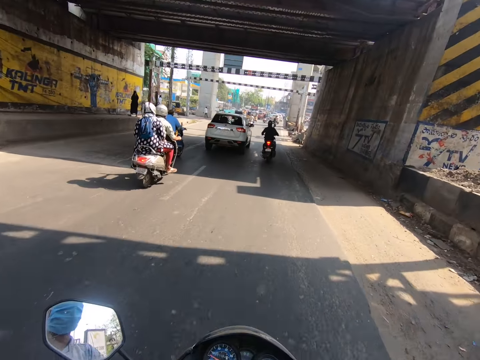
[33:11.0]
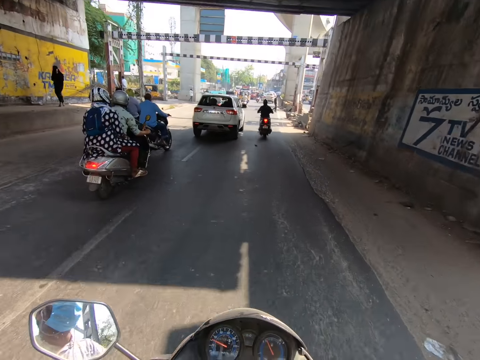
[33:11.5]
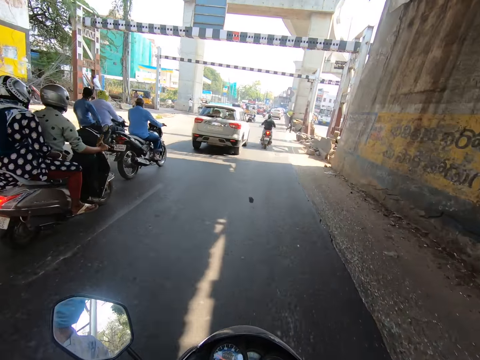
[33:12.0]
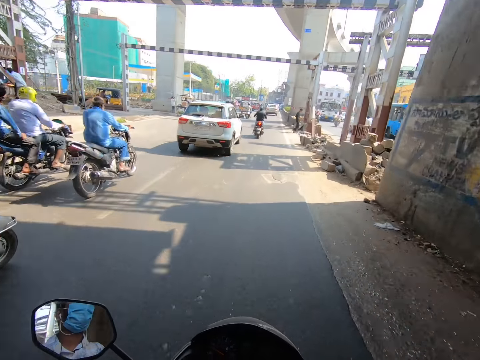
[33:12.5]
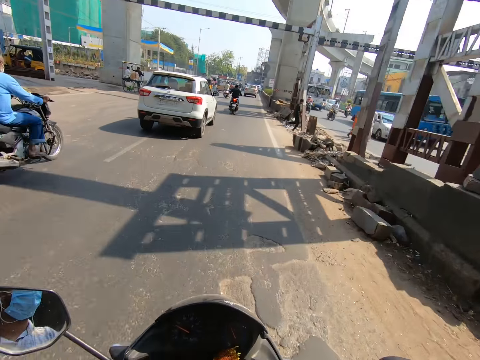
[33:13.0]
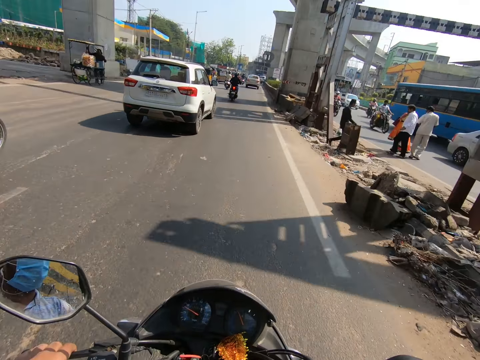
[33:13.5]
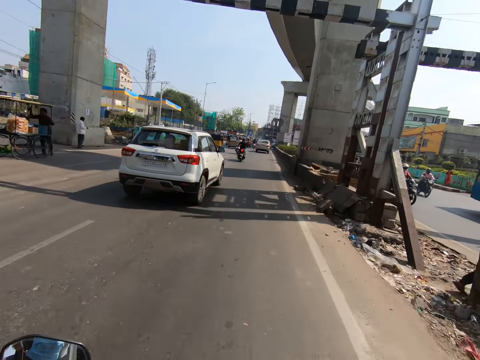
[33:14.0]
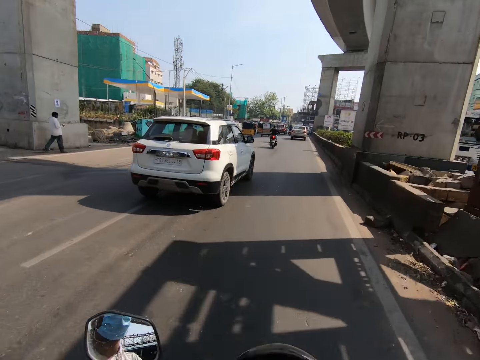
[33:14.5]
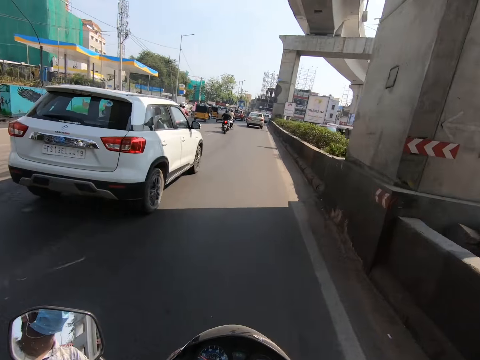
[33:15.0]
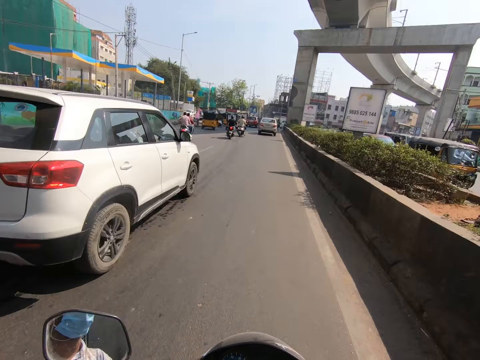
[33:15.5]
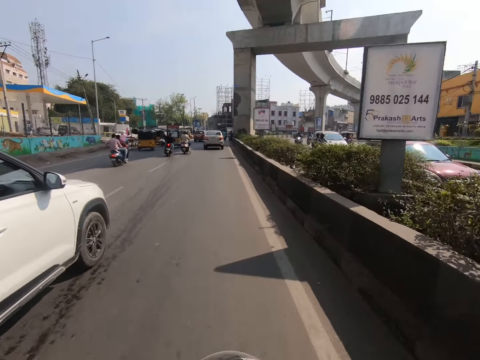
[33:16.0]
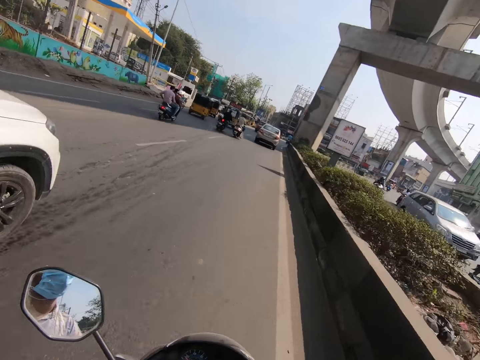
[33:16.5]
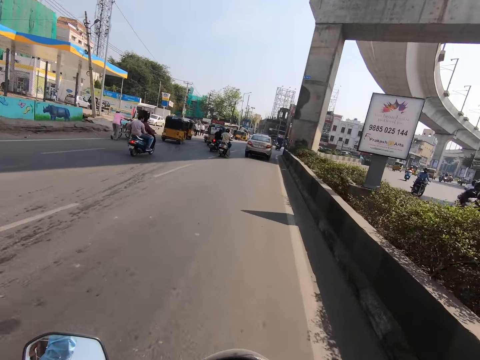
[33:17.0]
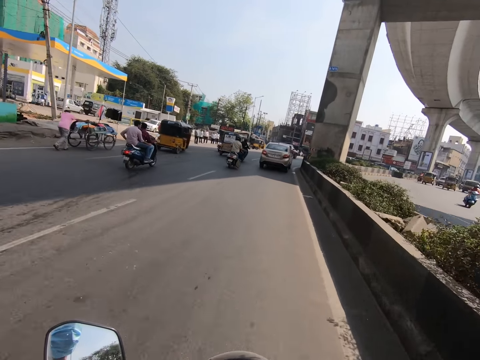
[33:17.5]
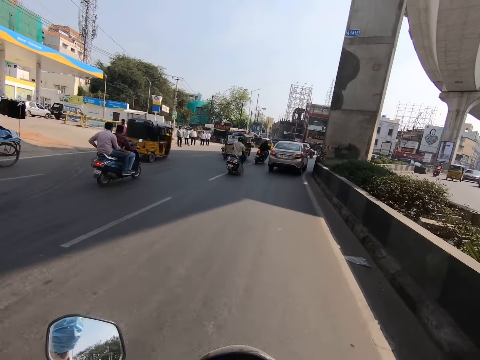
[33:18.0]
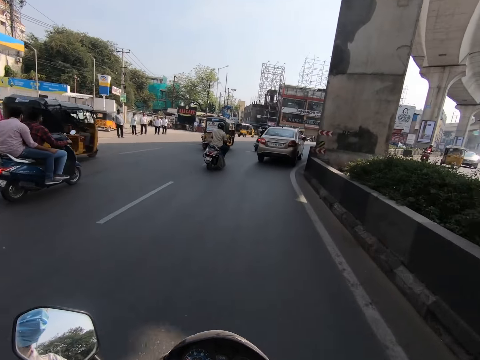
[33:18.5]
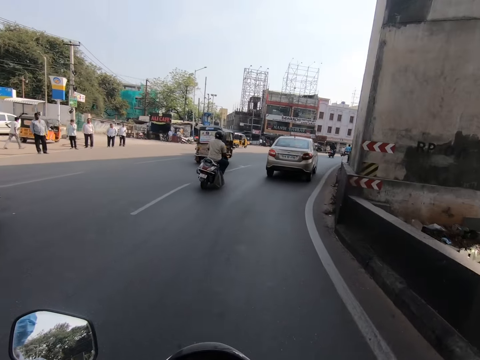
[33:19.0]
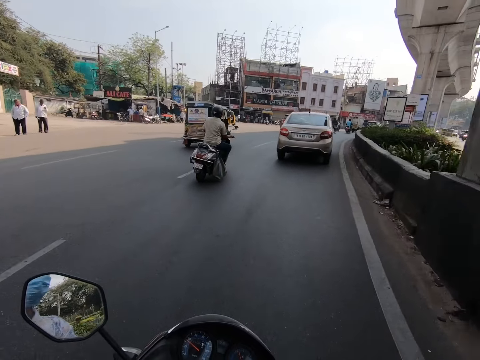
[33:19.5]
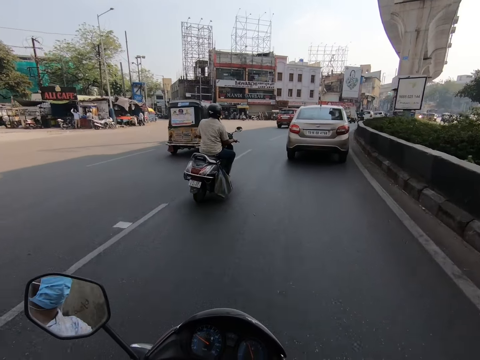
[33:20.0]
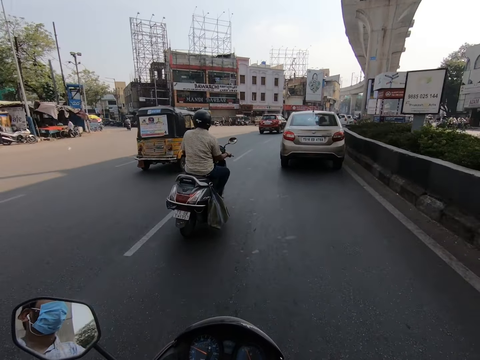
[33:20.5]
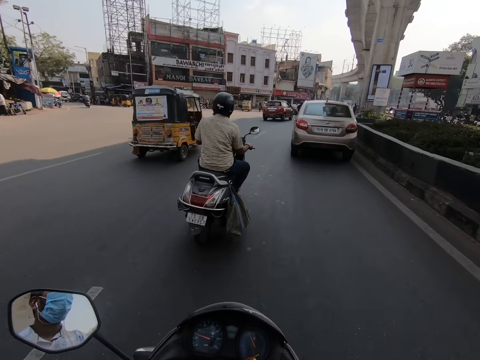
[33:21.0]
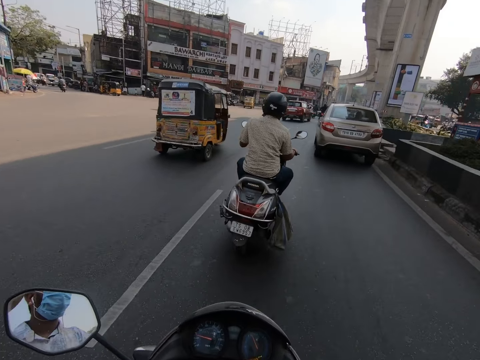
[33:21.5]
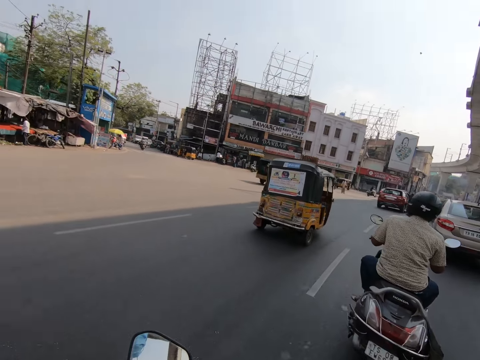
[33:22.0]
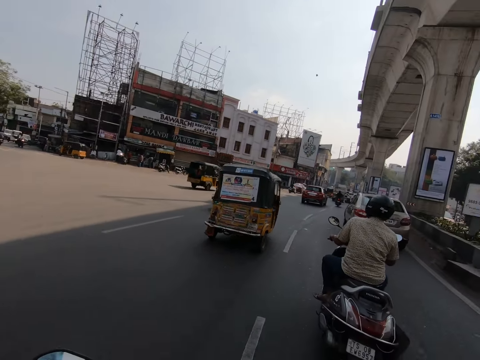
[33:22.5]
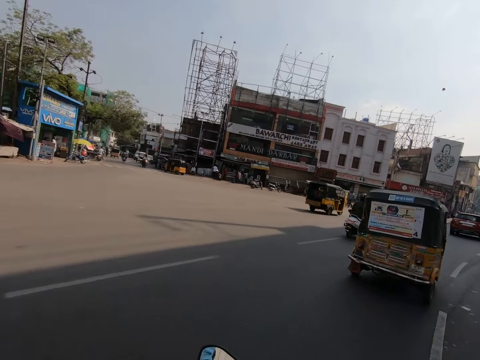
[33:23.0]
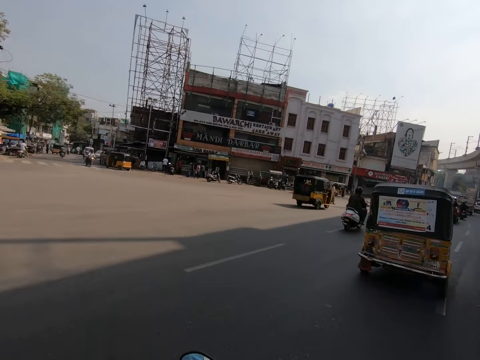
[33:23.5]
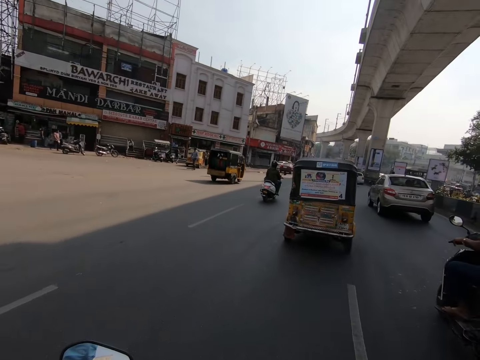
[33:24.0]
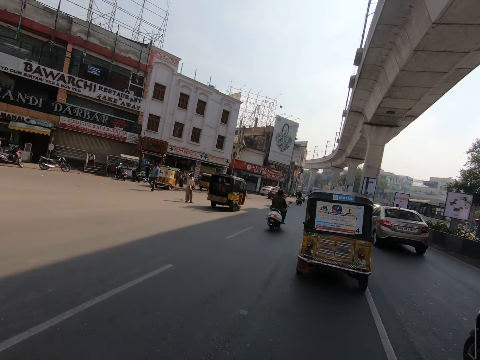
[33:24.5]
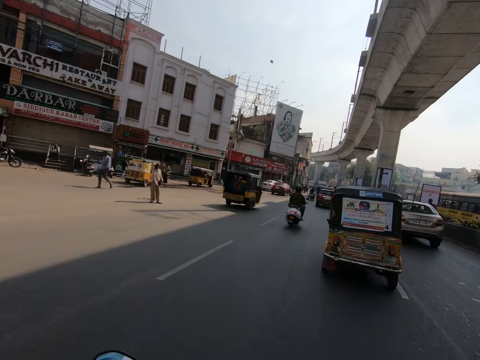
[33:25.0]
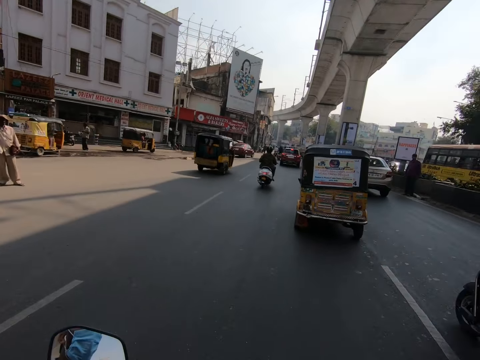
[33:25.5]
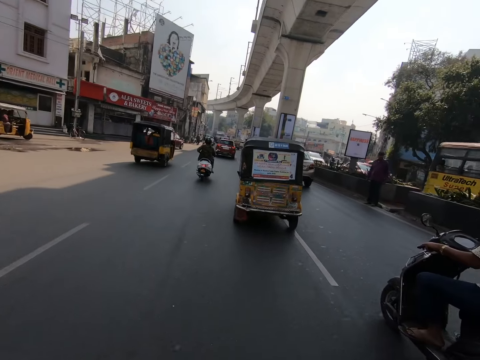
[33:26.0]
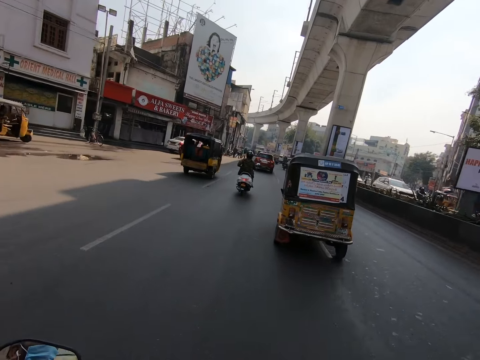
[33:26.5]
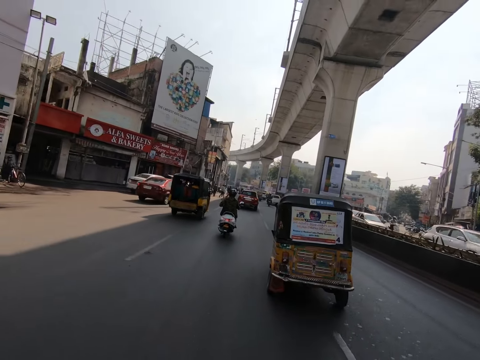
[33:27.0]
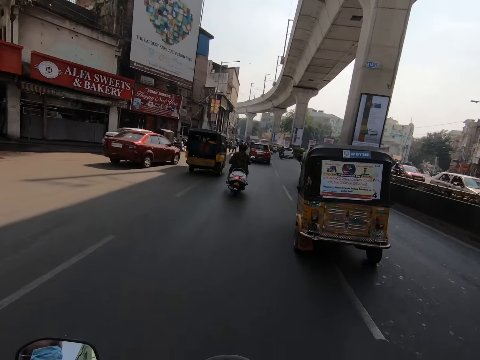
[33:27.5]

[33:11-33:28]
The camera wearer rides past a grey motorcycle. They ride past a white car. They ride past a grey motorcycle. They ride past a yellow tricycle. They ride past a grey motorcycle.

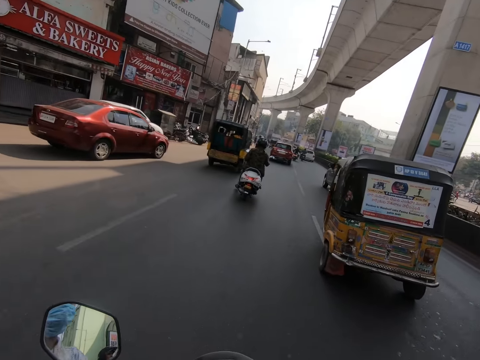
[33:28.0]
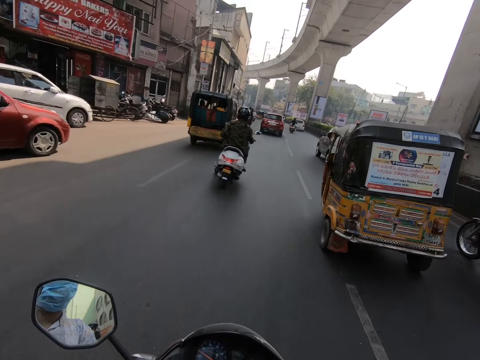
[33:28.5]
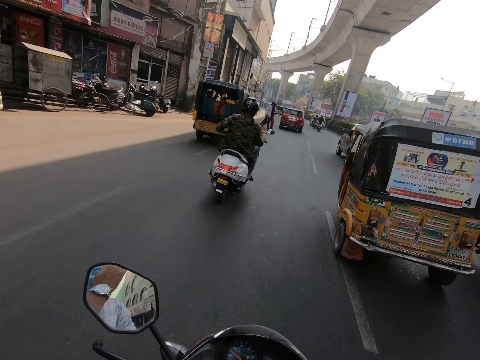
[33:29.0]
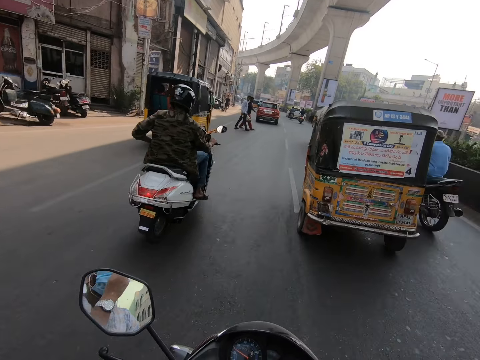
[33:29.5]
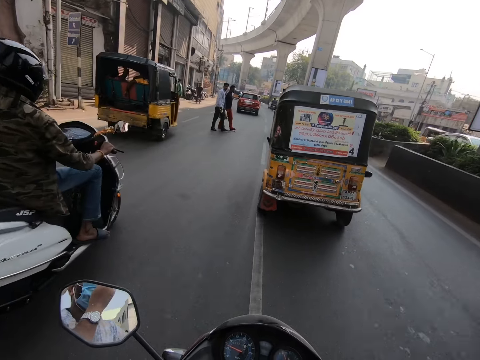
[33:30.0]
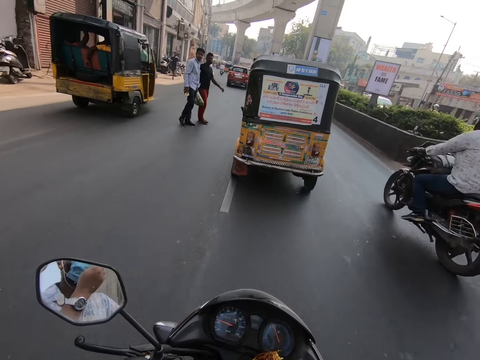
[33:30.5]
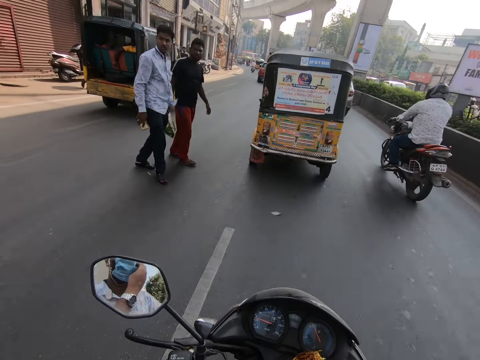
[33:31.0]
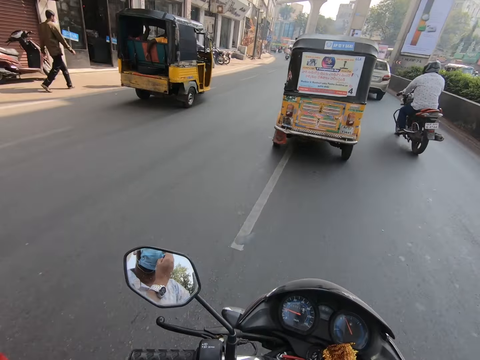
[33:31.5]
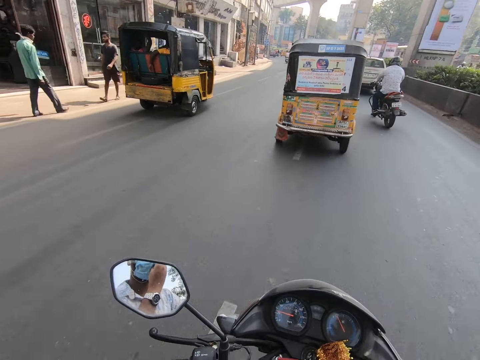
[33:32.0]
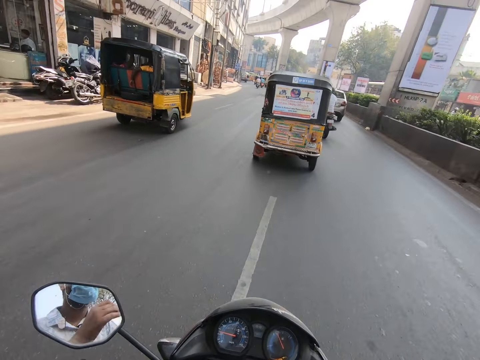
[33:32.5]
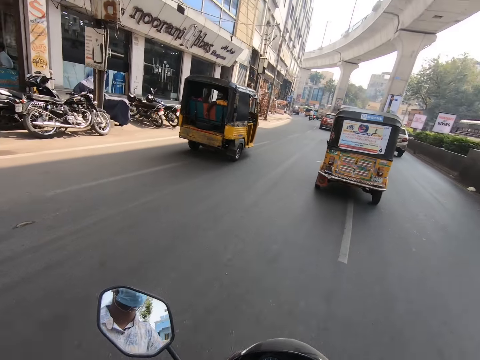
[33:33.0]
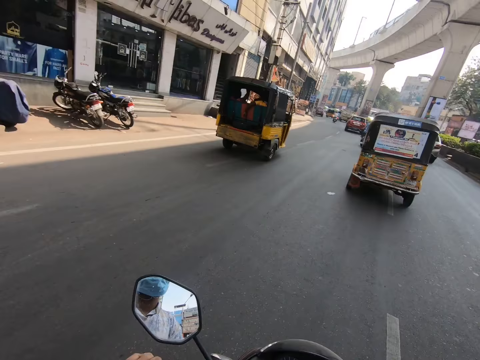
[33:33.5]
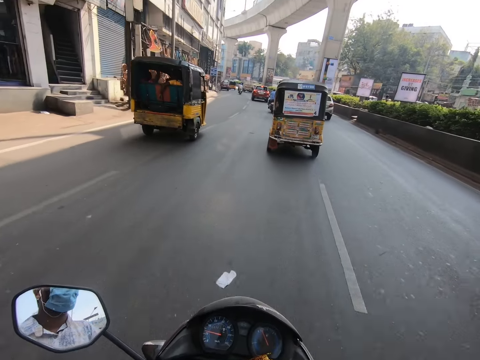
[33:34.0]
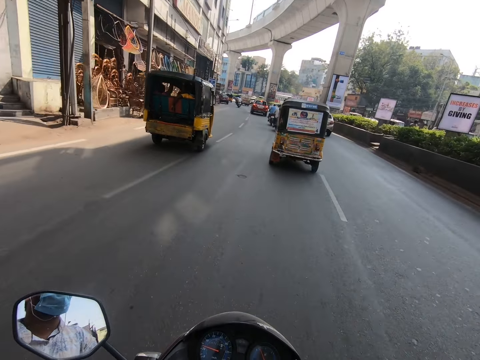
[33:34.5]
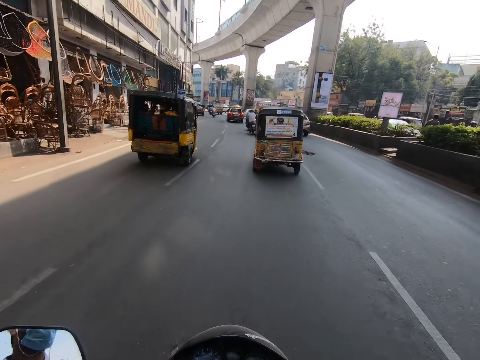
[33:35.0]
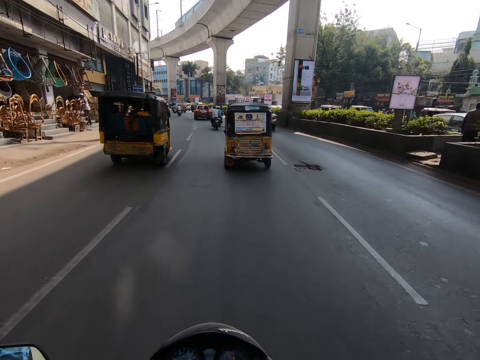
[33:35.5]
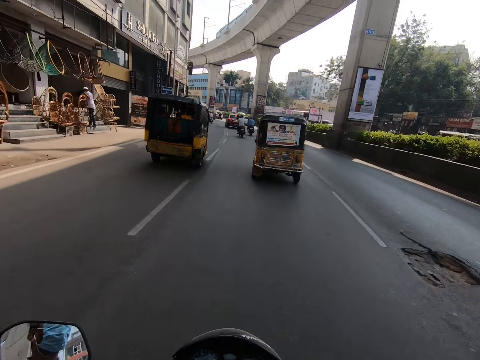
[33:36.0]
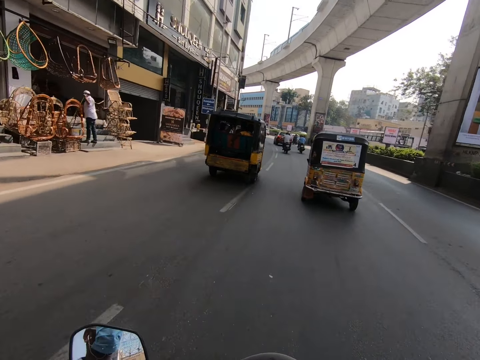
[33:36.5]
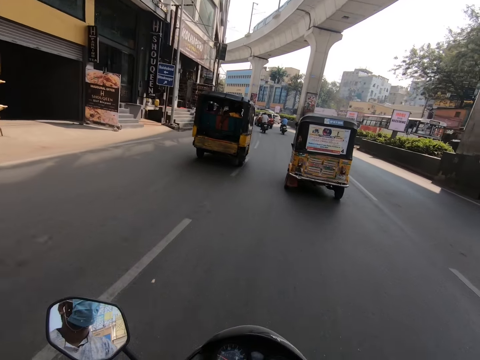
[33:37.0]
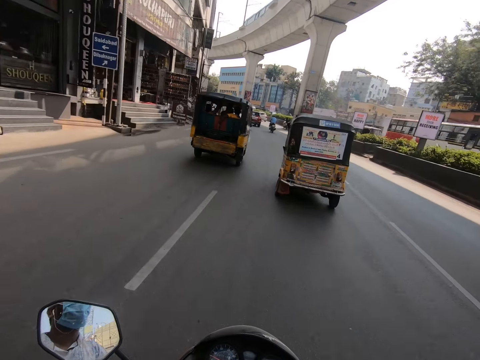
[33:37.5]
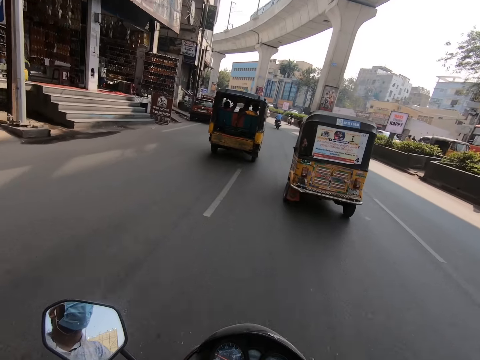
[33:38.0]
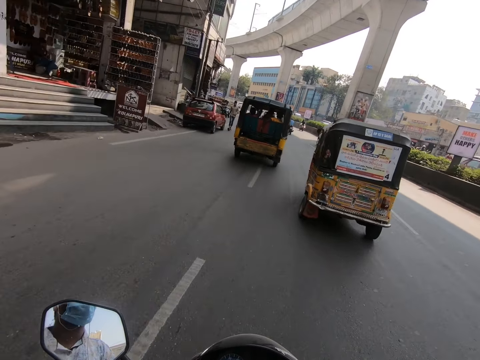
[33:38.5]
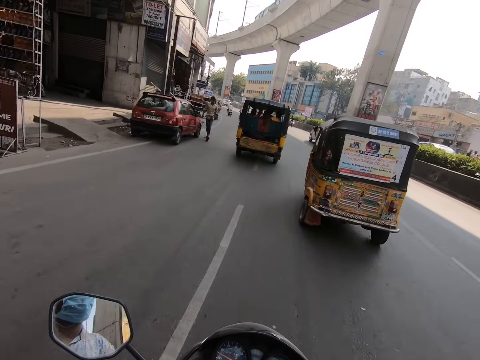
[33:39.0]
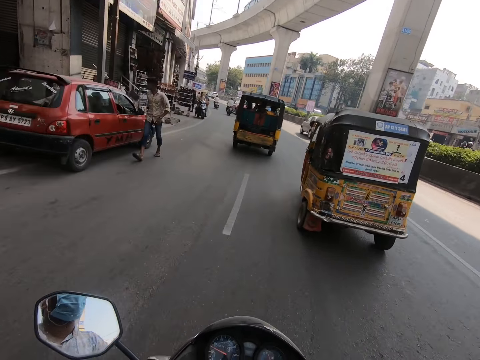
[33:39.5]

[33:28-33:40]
The camera wearer rides past a white motorcycle. A black motorcycle rides past the camera wearer. The camera wearer rides past a white motorcycle. They ride past some pedestrians.
